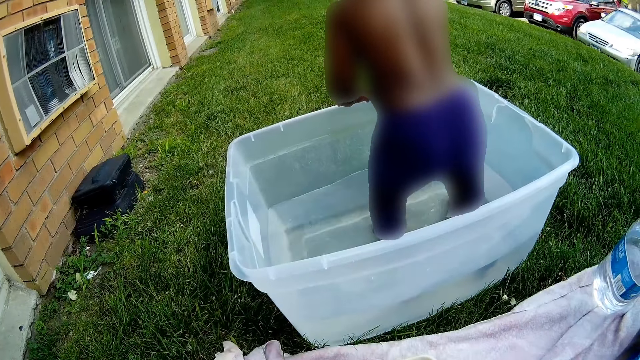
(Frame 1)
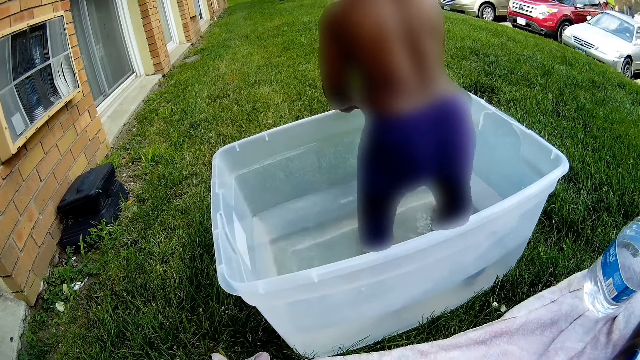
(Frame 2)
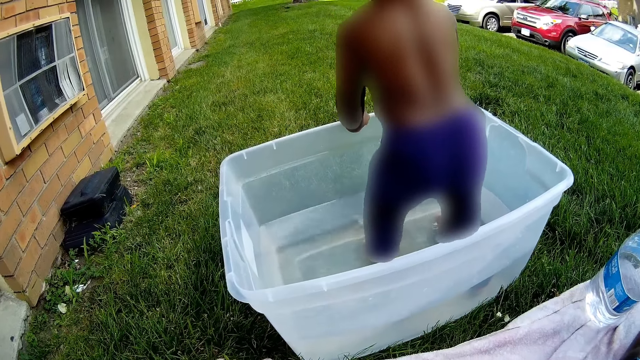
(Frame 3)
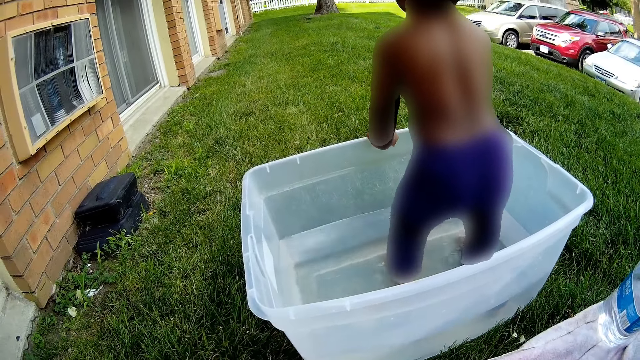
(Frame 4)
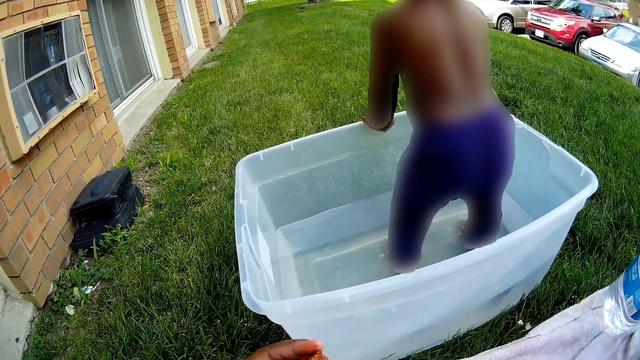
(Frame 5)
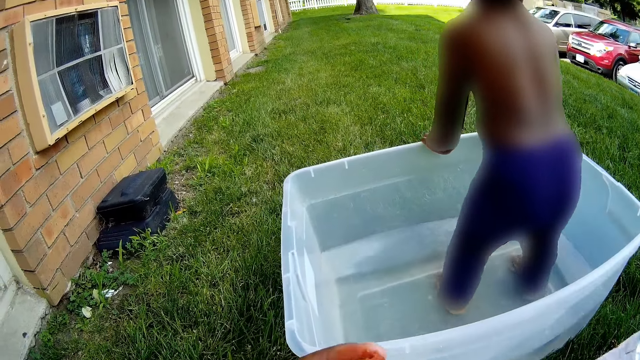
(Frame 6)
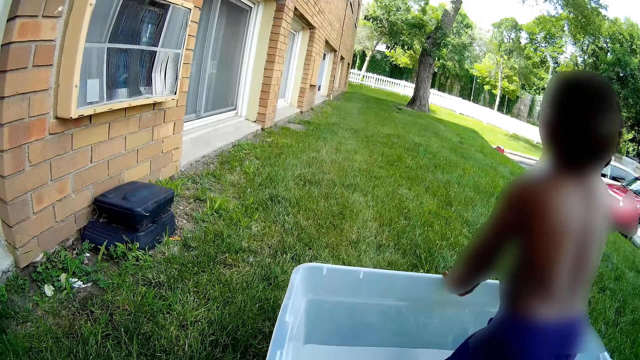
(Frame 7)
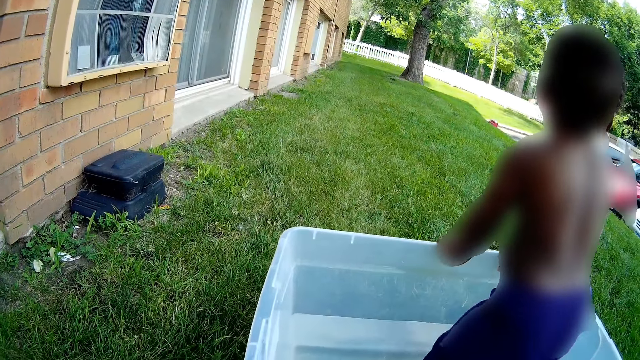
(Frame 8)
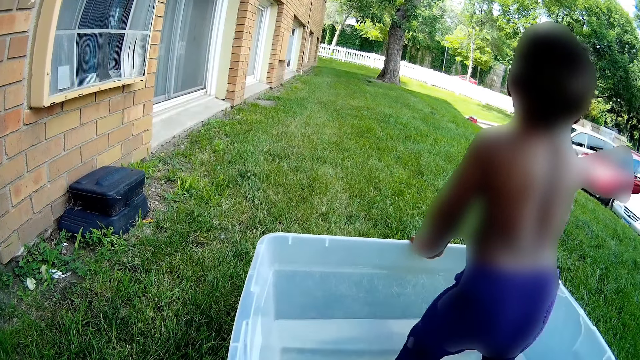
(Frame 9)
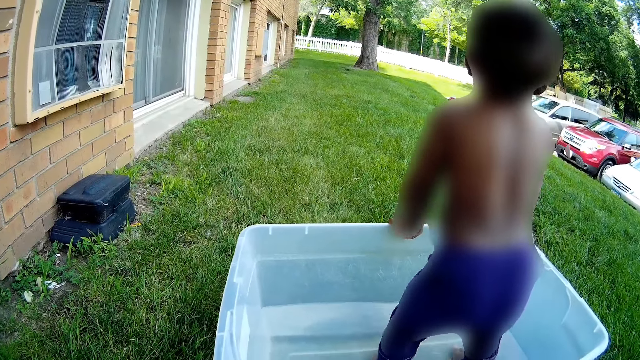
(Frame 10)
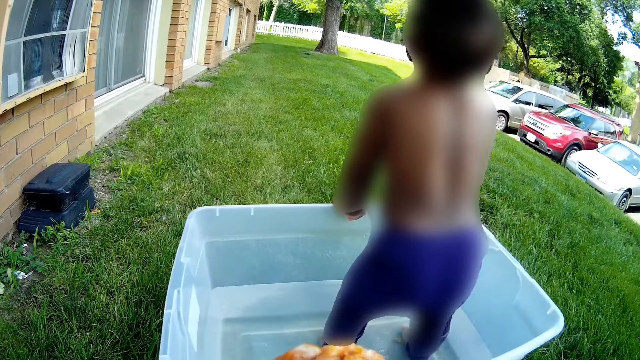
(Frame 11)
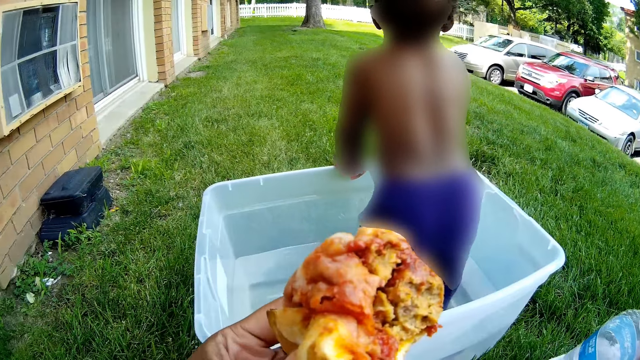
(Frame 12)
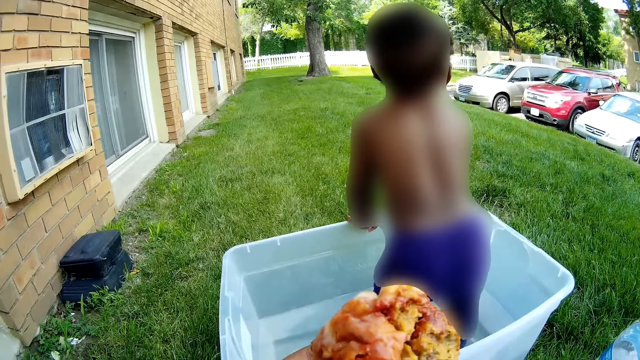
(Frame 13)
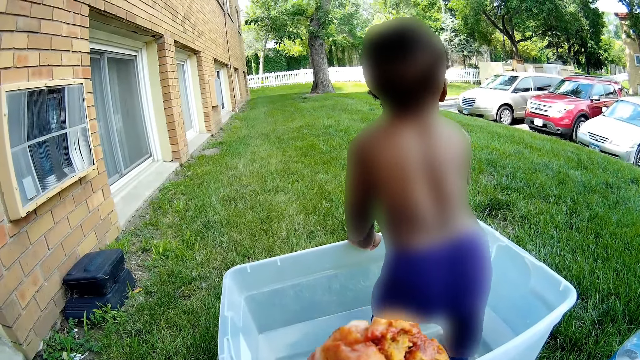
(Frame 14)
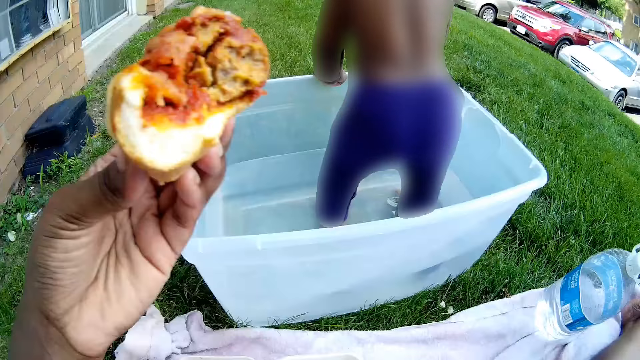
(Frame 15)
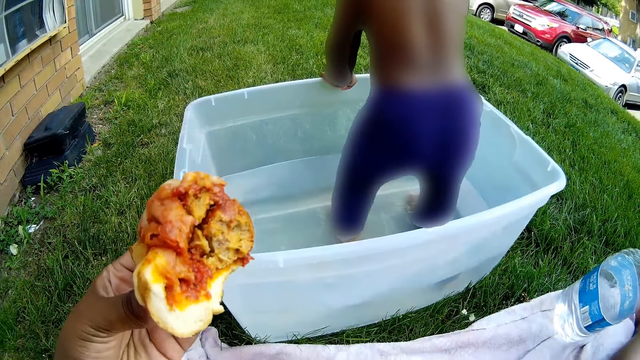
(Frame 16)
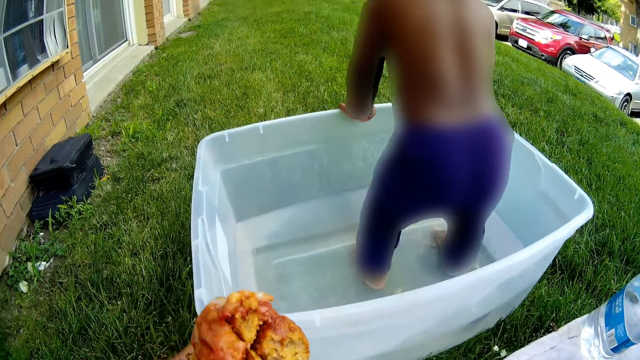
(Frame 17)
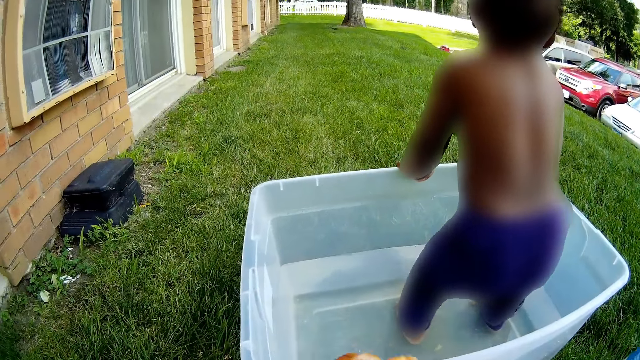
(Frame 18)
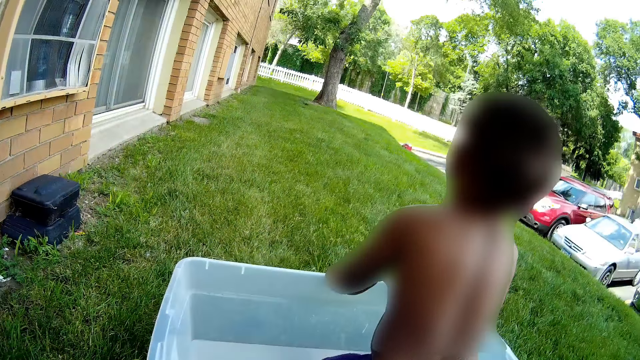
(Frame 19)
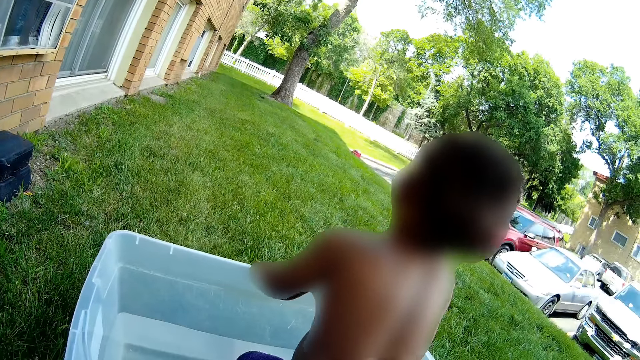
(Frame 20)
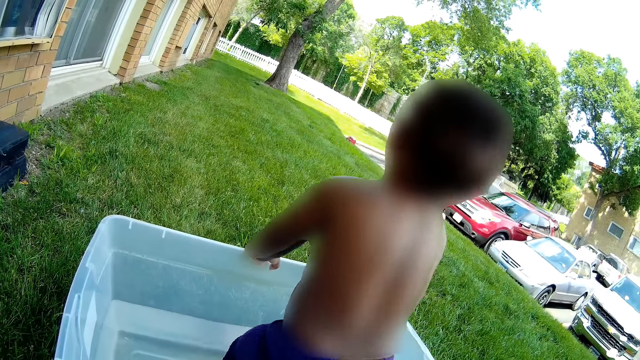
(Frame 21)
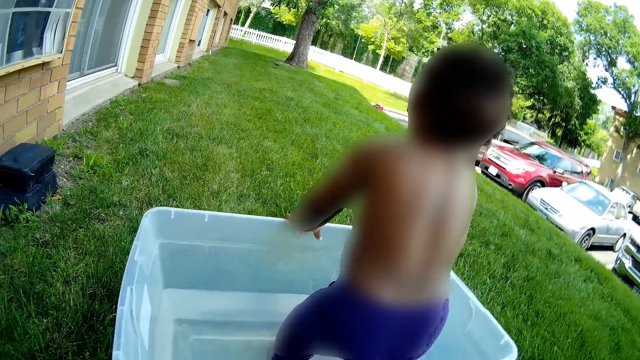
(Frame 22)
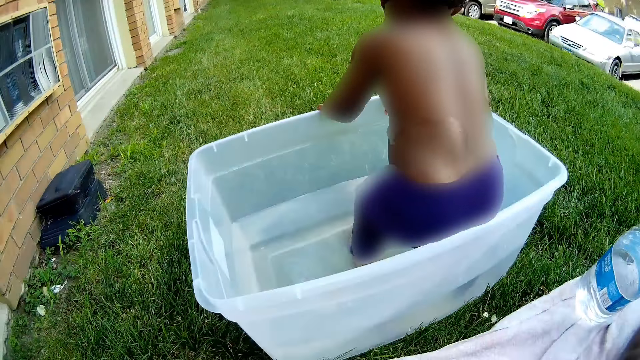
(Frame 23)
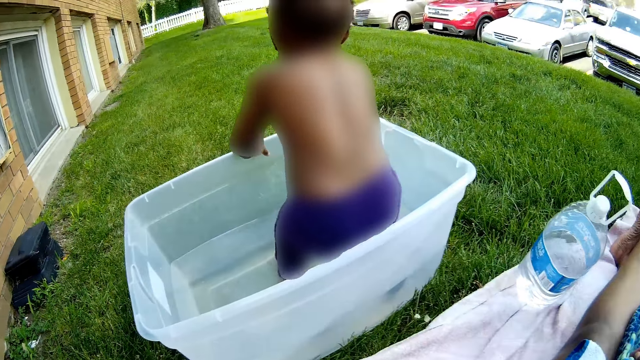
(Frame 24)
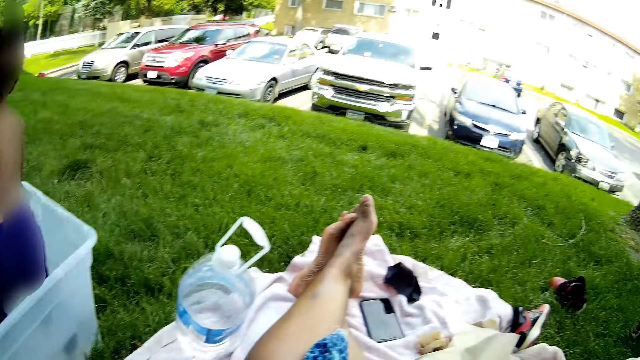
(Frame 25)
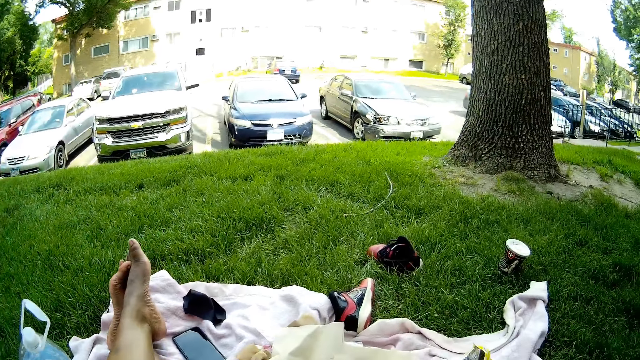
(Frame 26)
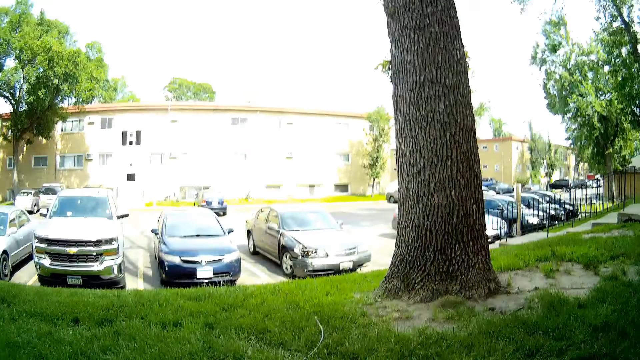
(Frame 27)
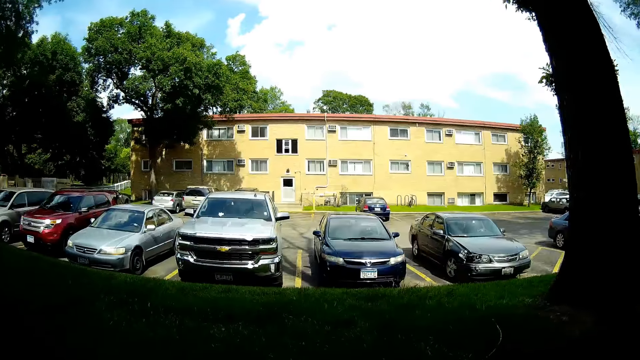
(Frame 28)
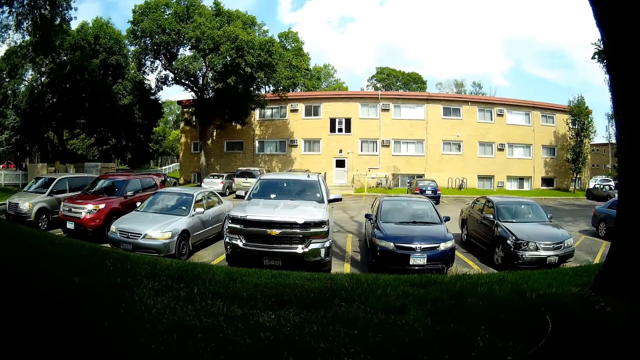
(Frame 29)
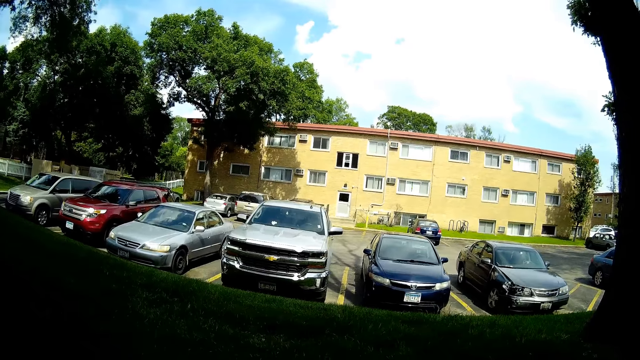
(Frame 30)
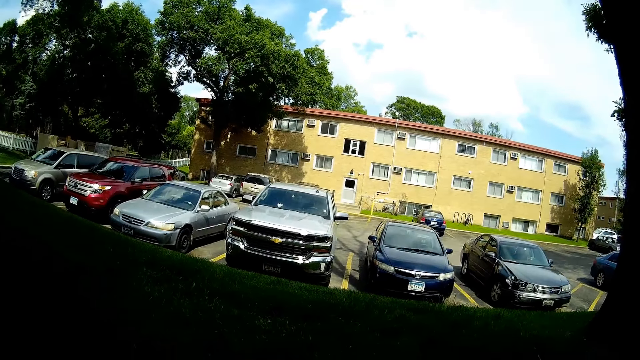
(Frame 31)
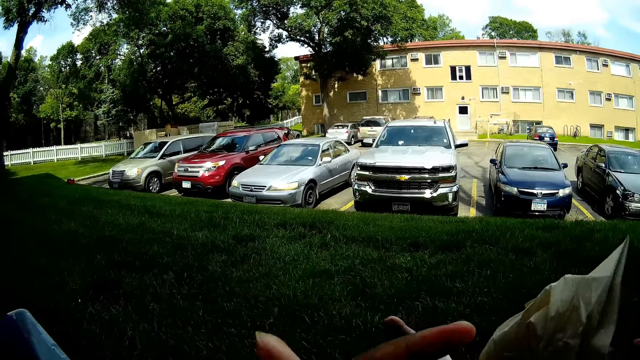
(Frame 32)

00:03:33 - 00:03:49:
The boy moves both hands around the edge of the bath tub. The boy stands in the plastic basin. The camera wearer raises a piece of burger in her hand. She holds the piece of burger. She looks around.

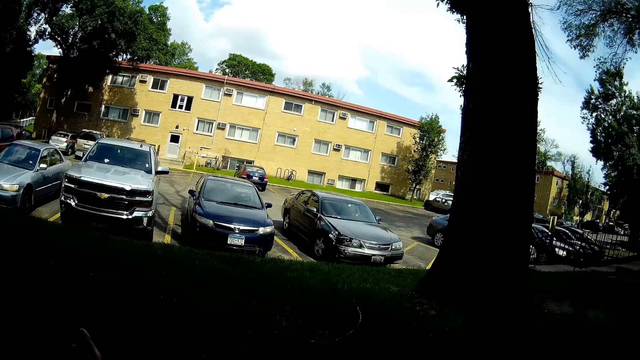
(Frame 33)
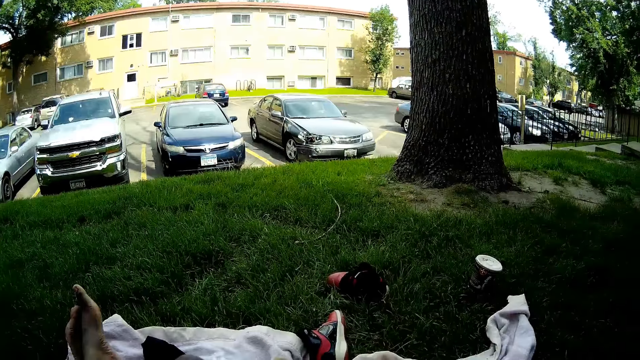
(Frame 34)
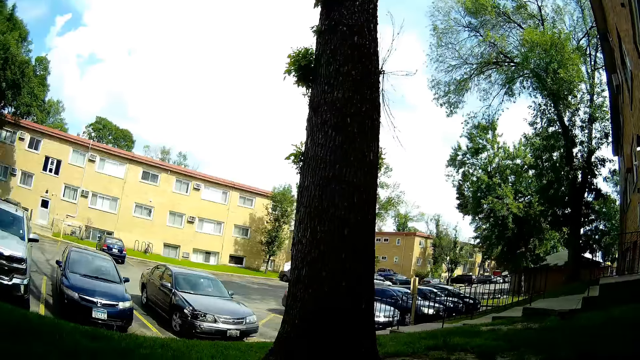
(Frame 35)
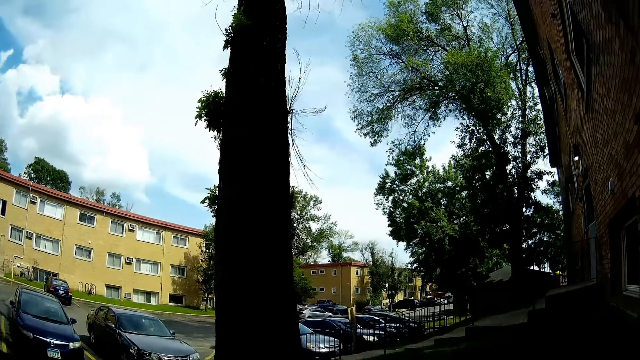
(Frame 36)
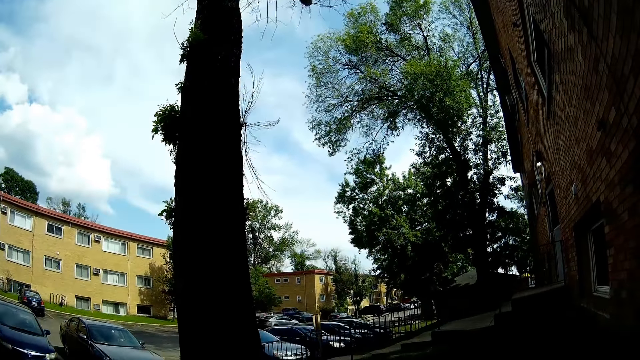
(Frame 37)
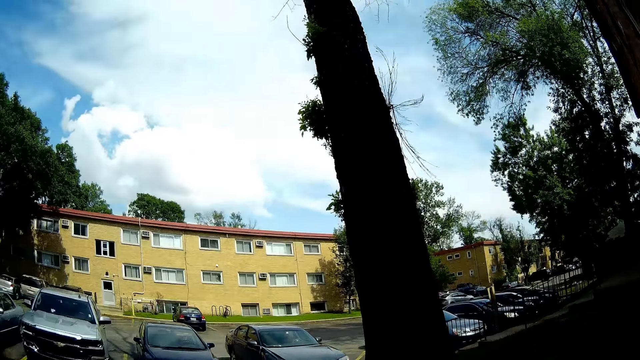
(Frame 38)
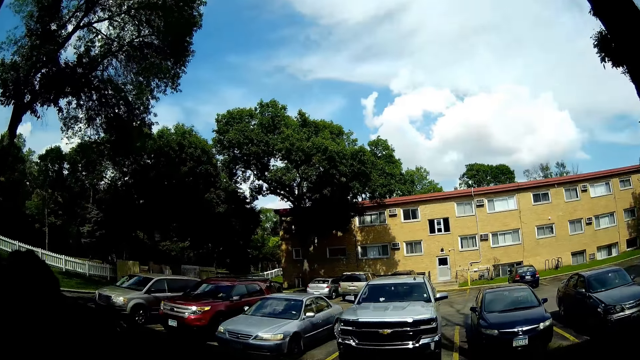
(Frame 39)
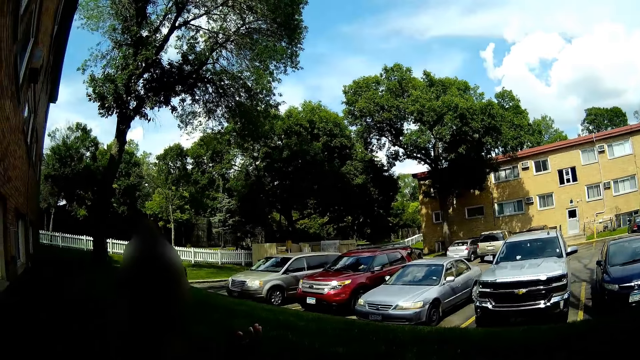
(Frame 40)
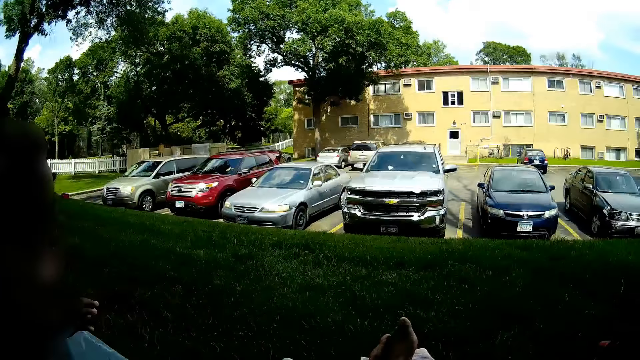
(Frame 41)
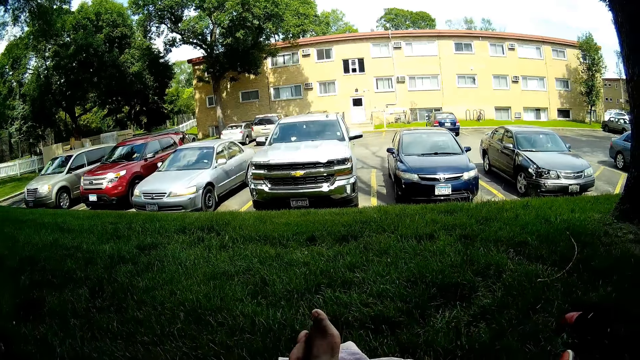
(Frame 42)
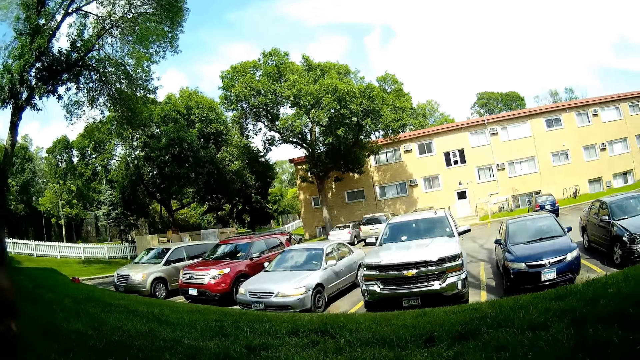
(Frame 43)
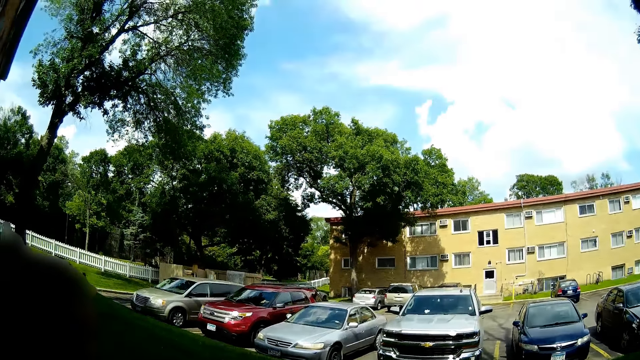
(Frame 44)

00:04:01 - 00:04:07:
The camera wearer looks around the parking lot.
